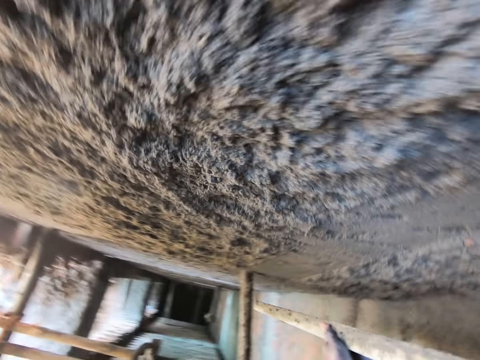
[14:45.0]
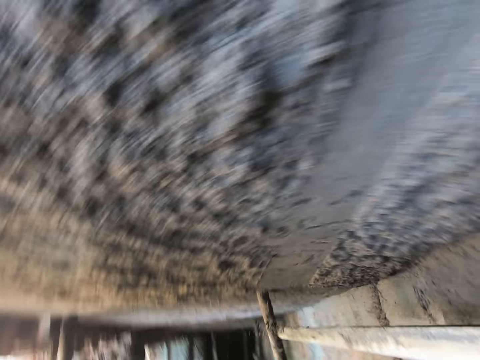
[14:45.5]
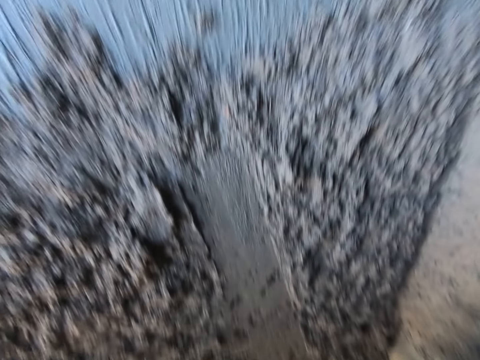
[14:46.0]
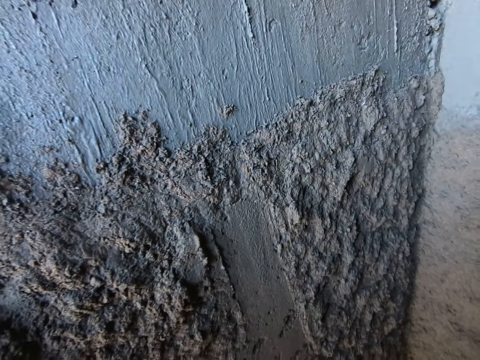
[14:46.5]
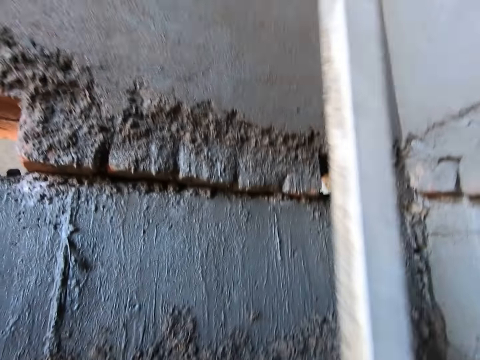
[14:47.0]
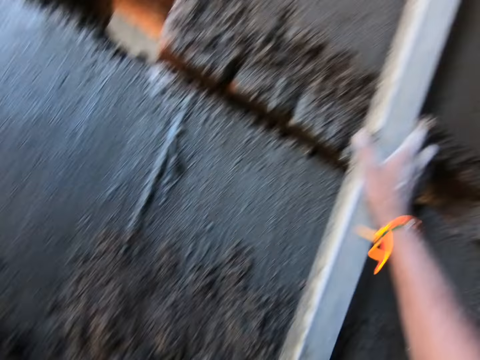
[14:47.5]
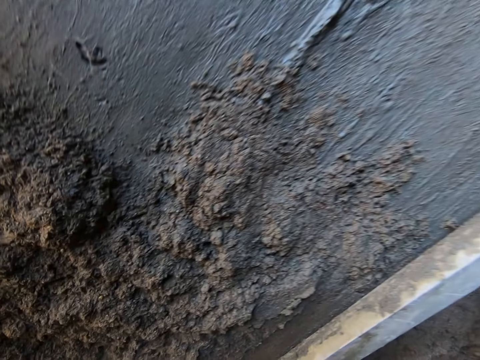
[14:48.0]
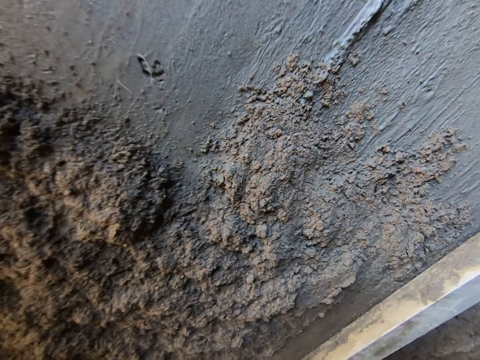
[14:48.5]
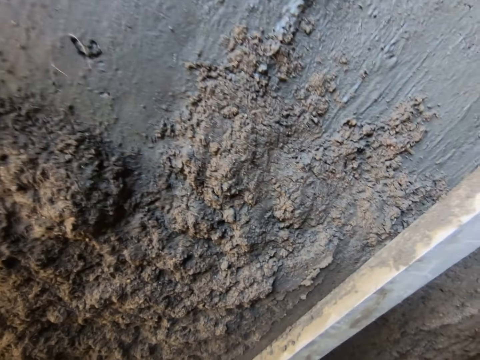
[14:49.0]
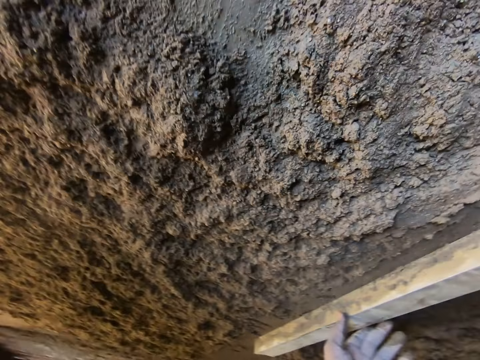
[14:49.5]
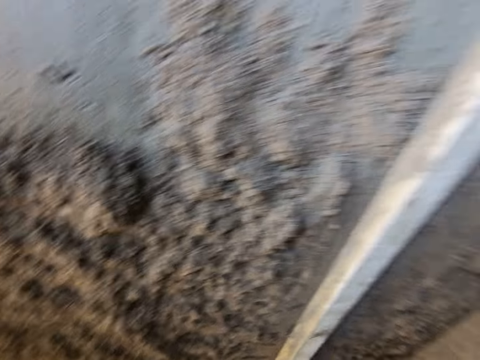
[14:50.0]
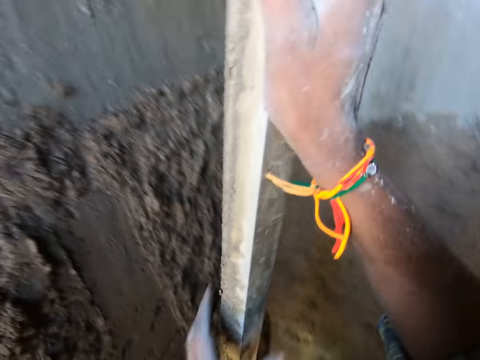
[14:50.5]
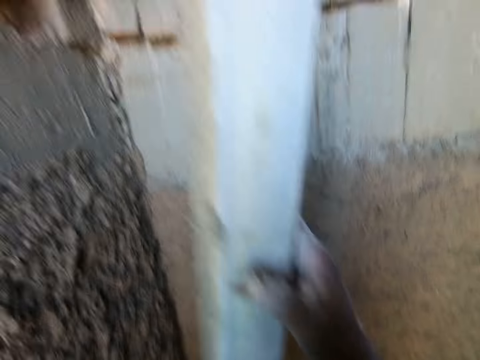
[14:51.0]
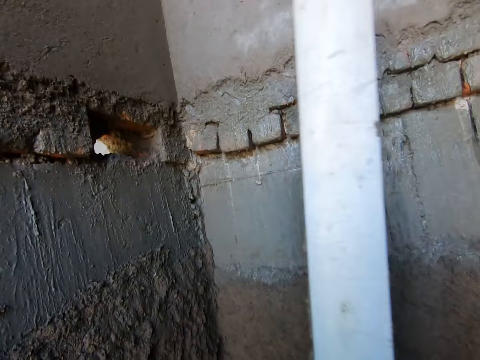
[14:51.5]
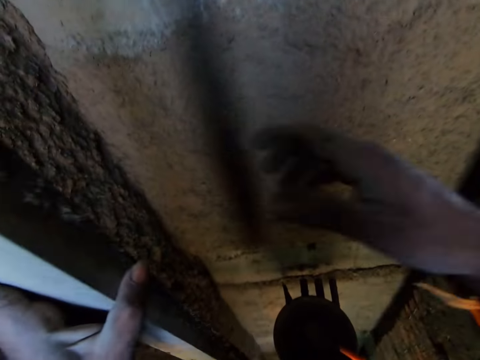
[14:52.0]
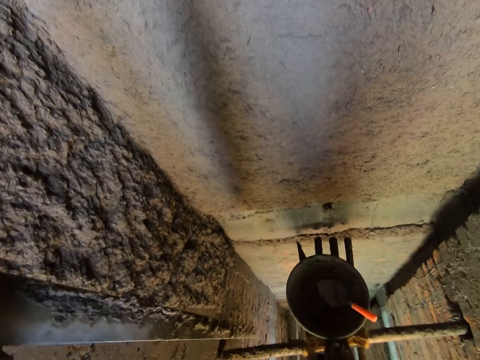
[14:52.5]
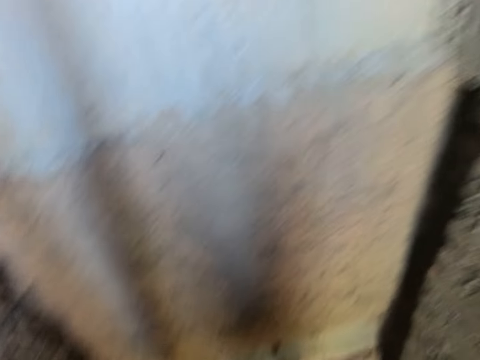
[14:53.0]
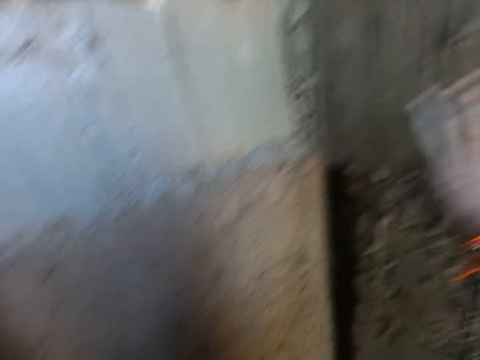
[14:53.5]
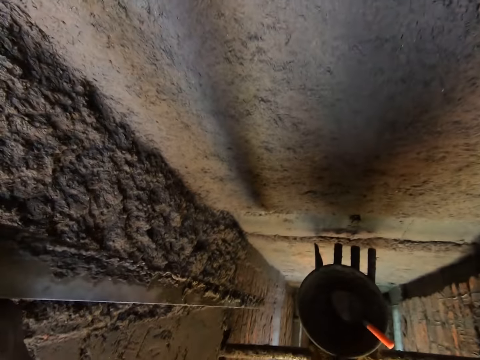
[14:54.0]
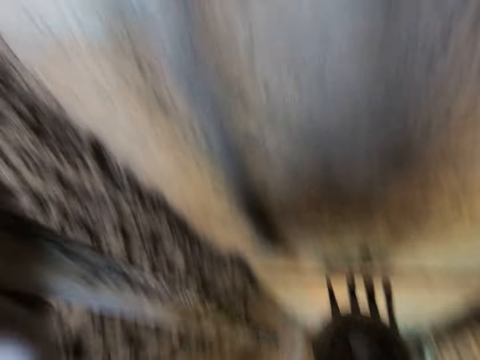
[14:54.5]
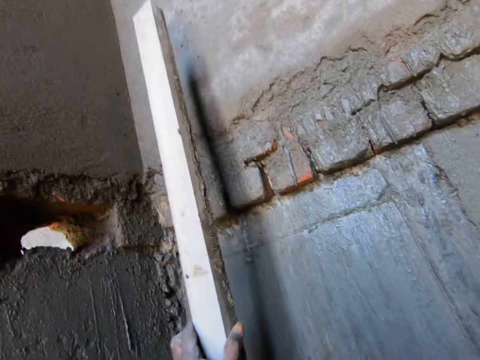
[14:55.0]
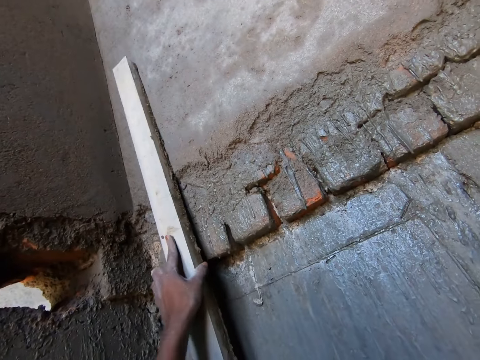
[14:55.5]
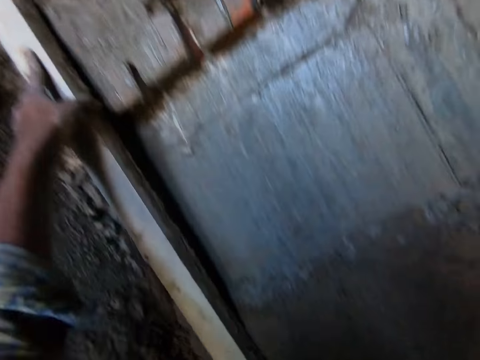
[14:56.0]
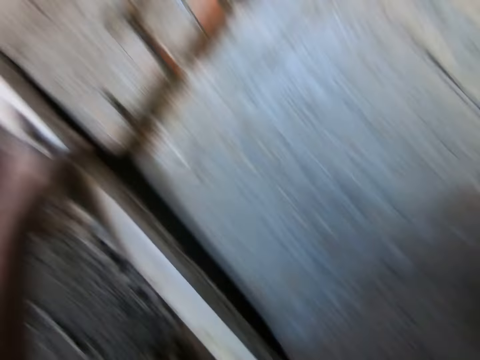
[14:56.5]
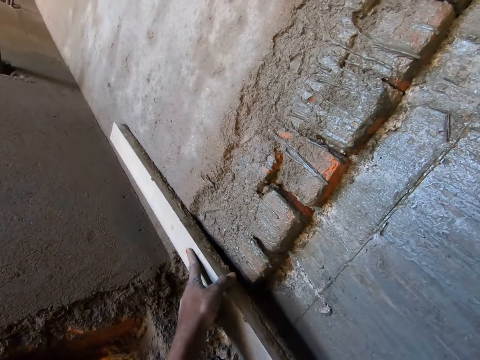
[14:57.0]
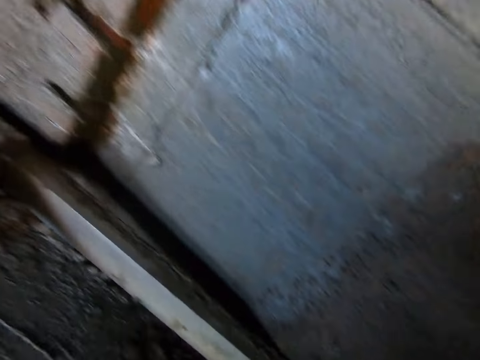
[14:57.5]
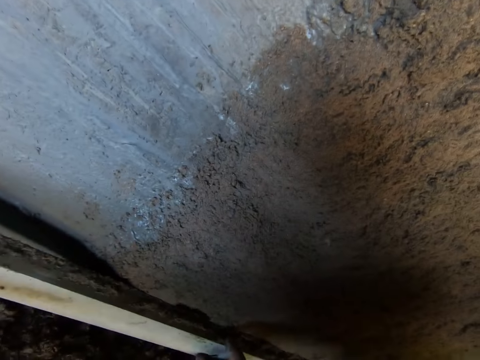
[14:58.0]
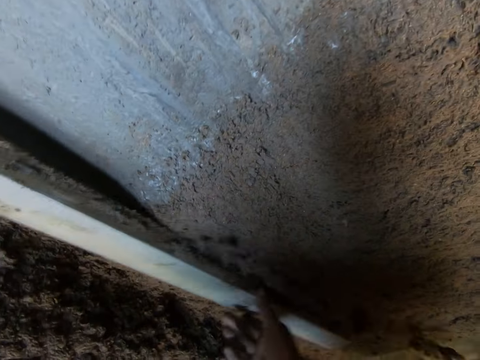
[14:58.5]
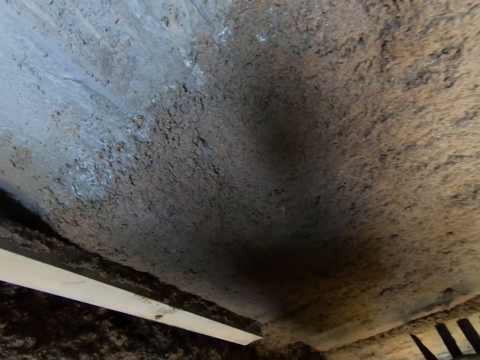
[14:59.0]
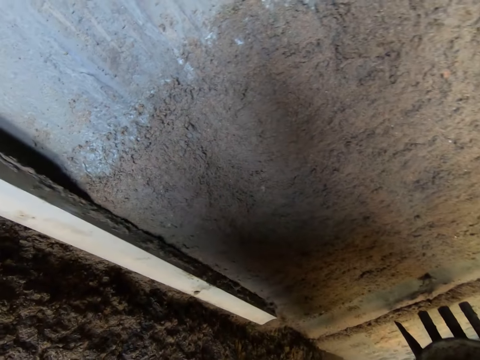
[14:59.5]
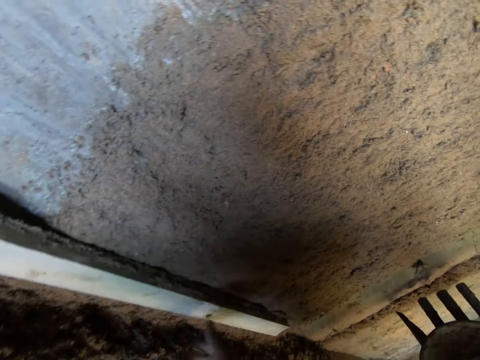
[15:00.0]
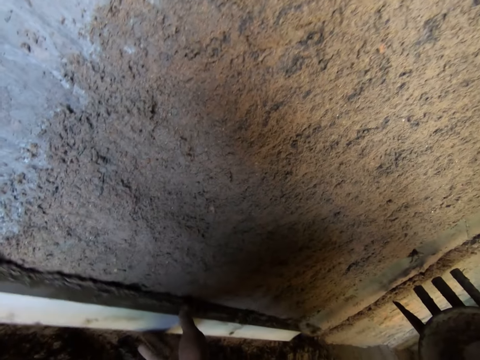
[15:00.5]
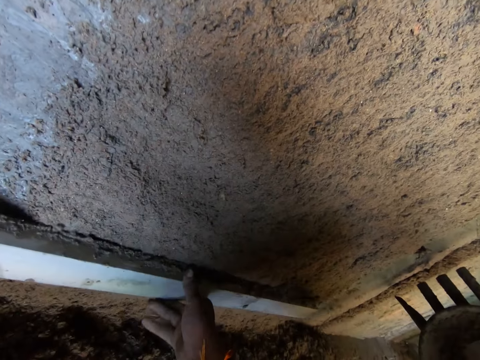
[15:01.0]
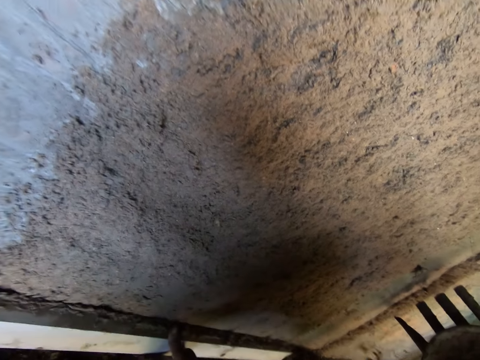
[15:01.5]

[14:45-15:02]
The camera wearer looks around. They lean the wood on the wall. They look around. They move the wood. They look around. They move around. They screed a wall with the stick in both hands. They lean the wood on the wall.

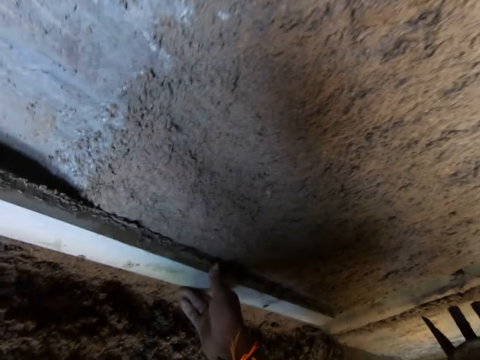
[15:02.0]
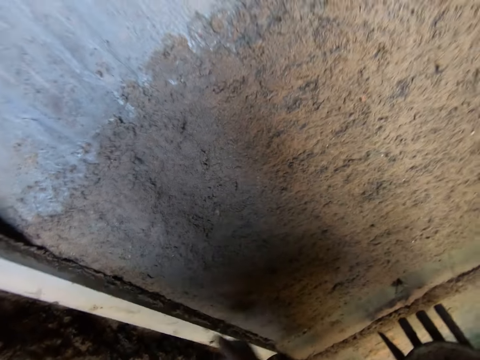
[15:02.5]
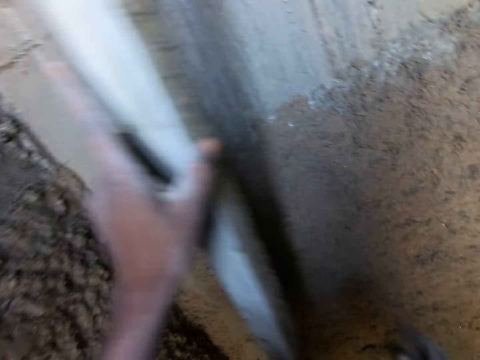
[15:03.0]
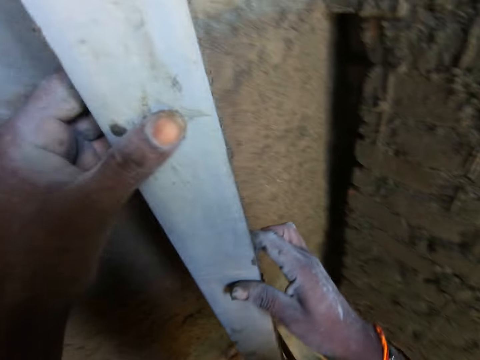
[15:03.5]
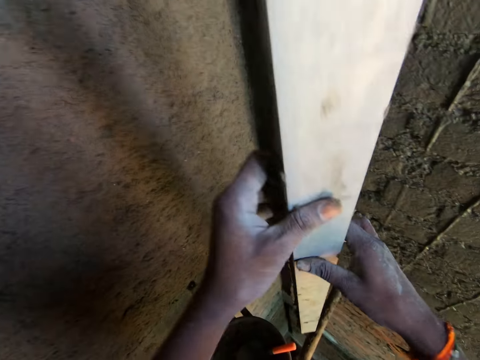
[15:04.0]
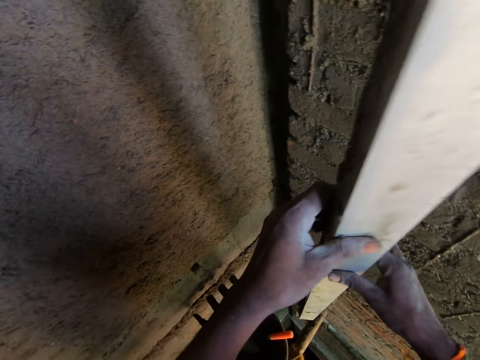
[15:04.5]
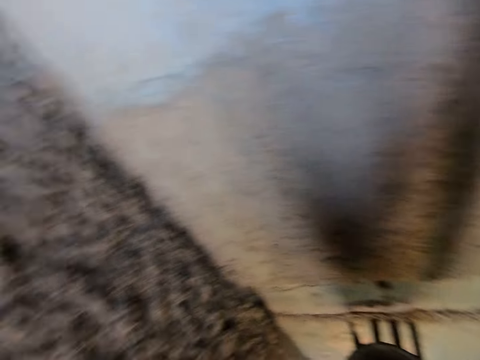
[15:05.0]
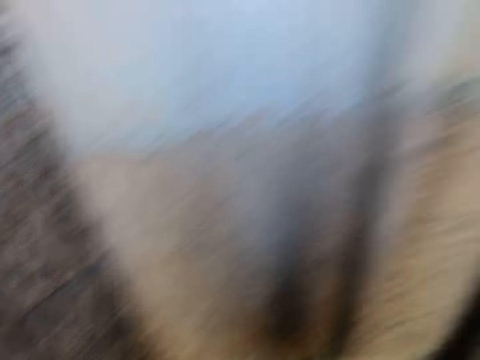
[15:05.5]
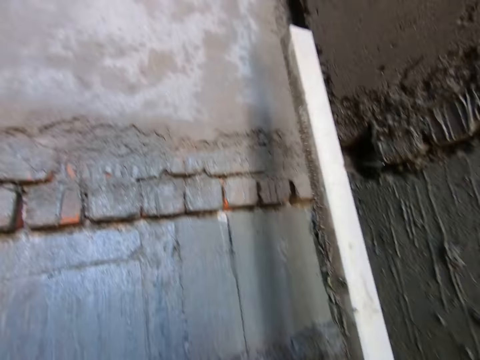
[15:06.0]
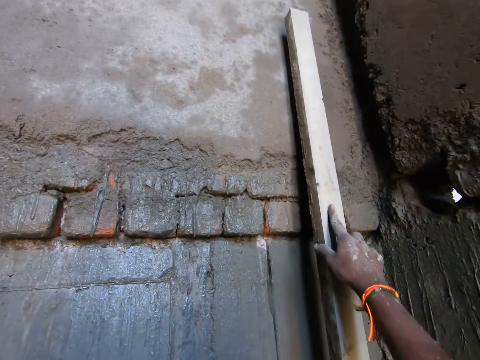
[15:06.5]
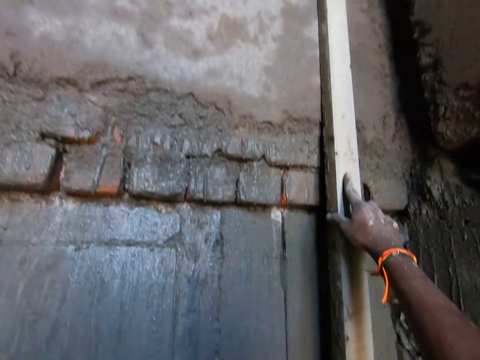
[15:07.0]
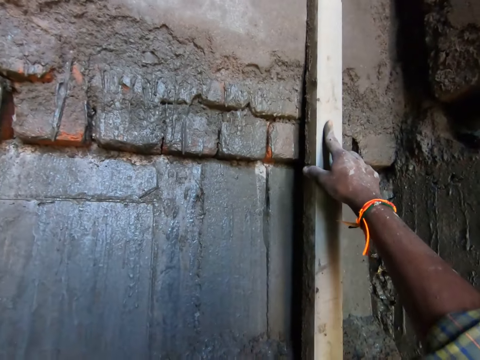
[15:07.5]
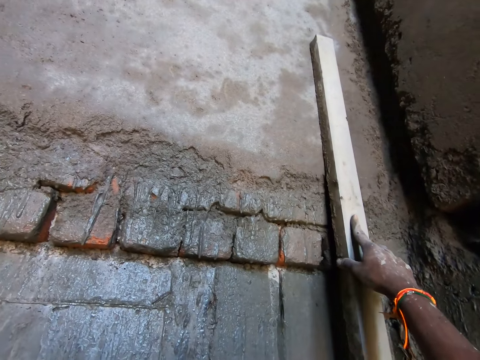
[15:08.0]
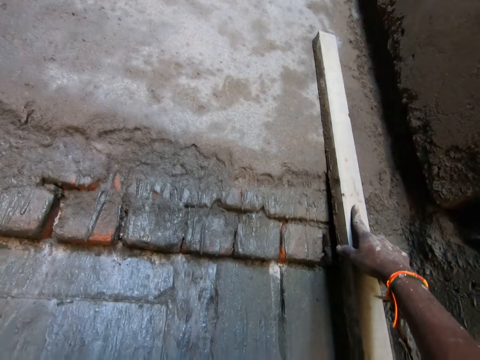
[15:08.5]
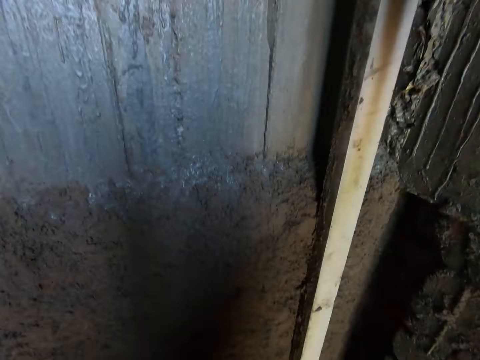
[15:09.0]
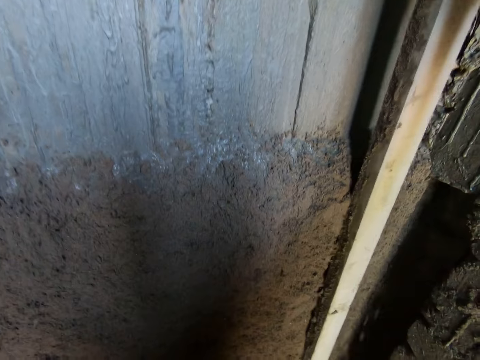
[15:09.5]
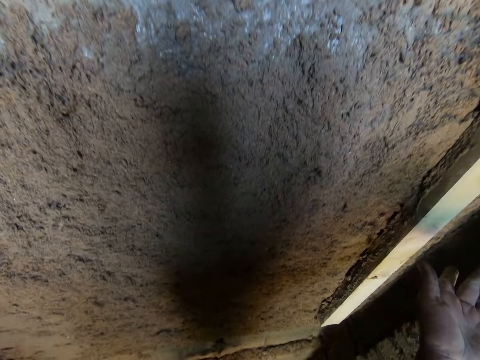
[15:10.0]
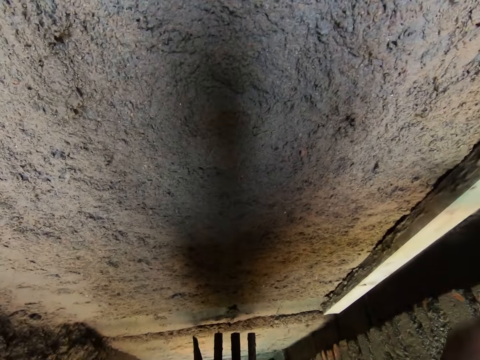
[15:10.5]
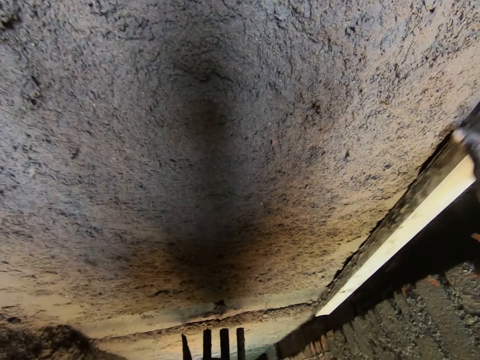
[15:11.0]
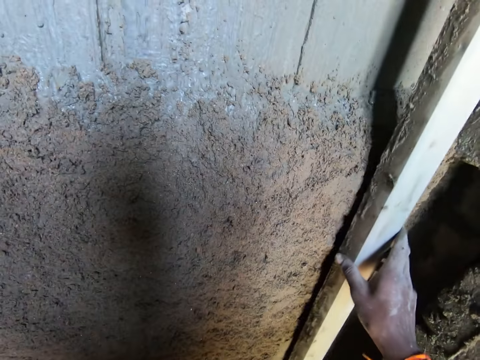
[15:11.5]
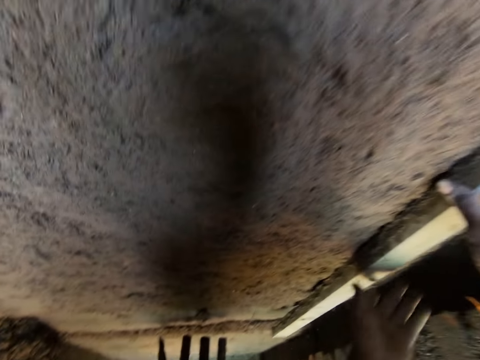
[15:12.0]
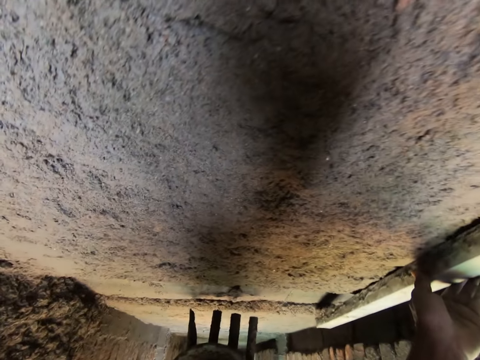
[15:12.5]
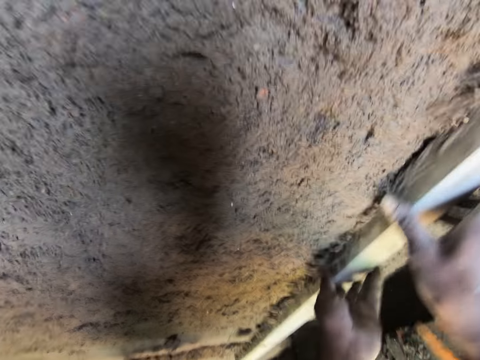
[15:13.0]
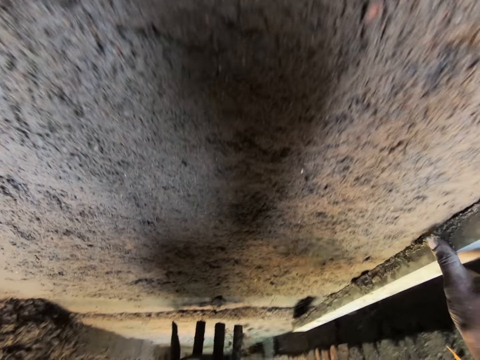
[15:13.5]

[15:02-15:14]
The camera wearer moves the wood. They hit the wood on the construction stand. They move around. They lean the wood on the wall. They level sand on the wall with the wood.
